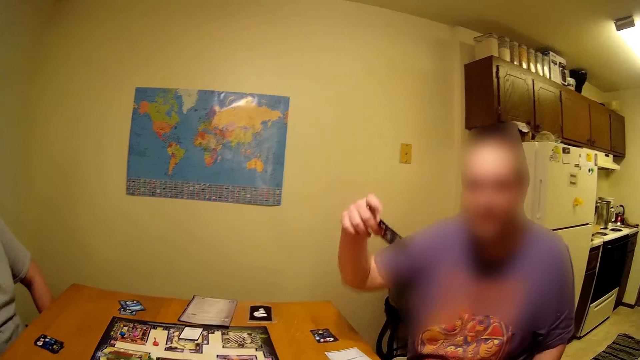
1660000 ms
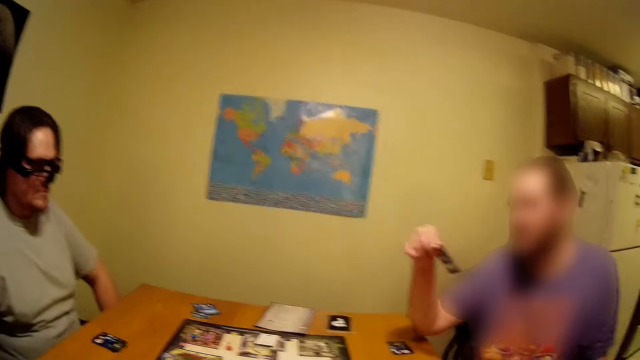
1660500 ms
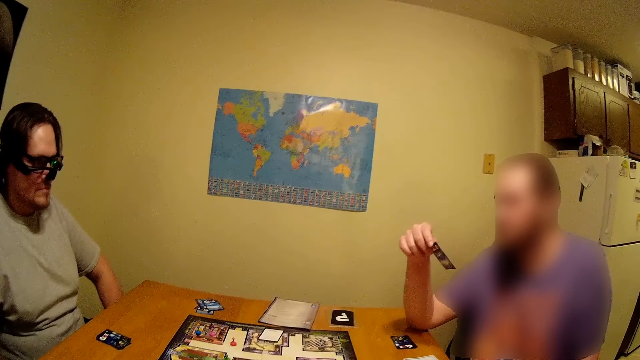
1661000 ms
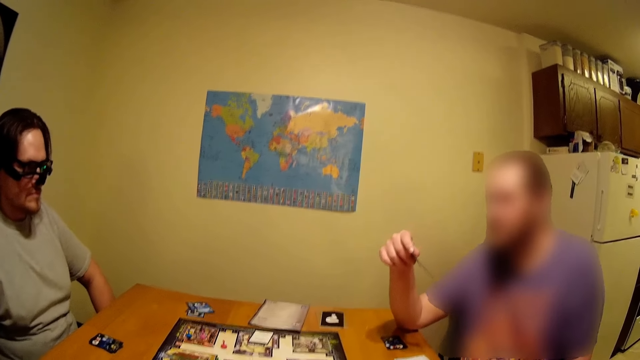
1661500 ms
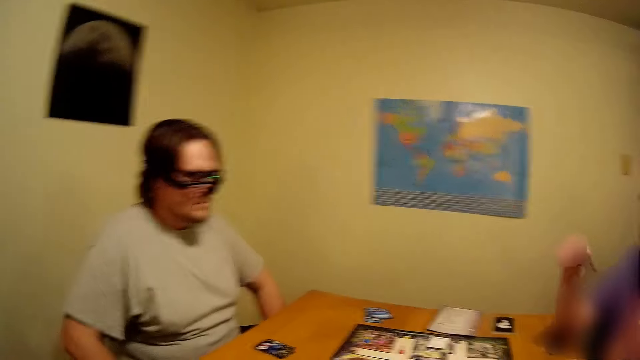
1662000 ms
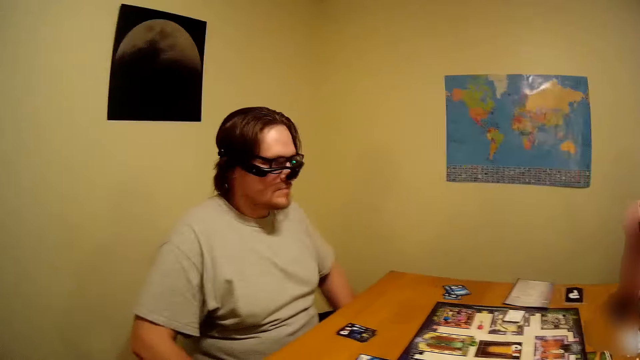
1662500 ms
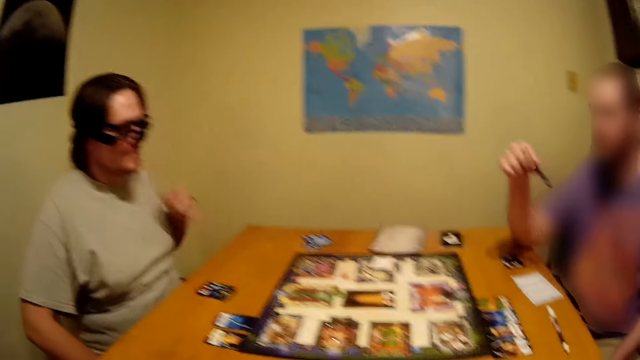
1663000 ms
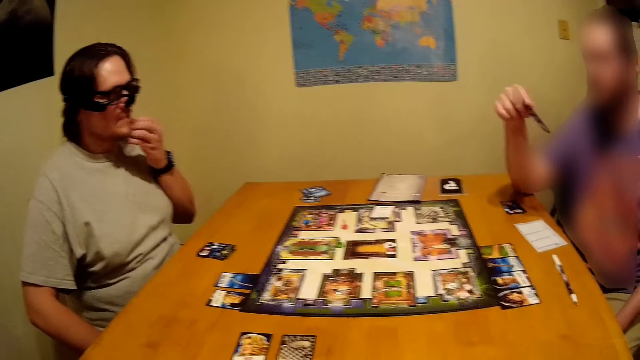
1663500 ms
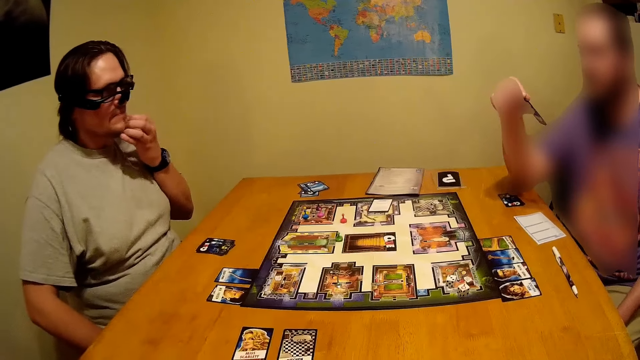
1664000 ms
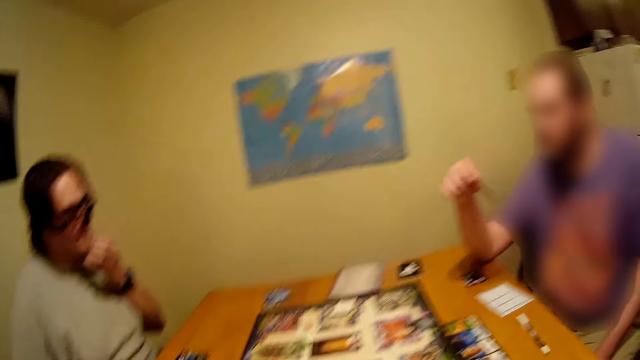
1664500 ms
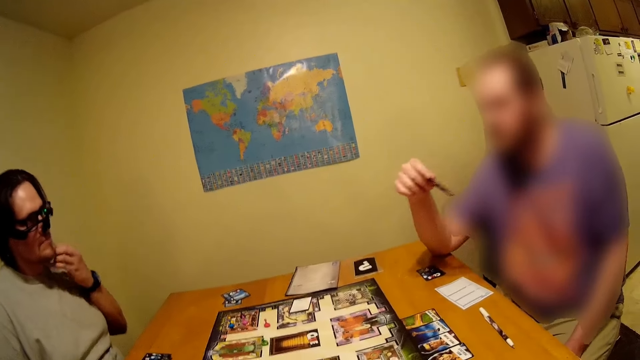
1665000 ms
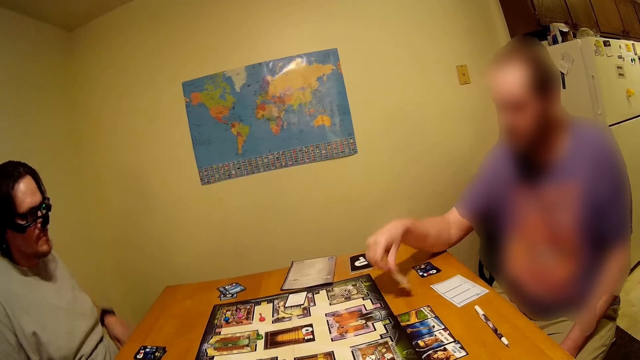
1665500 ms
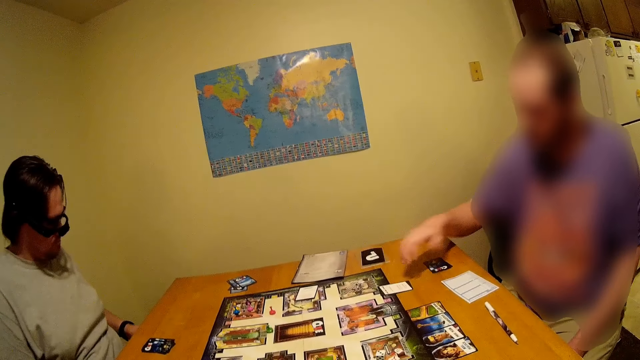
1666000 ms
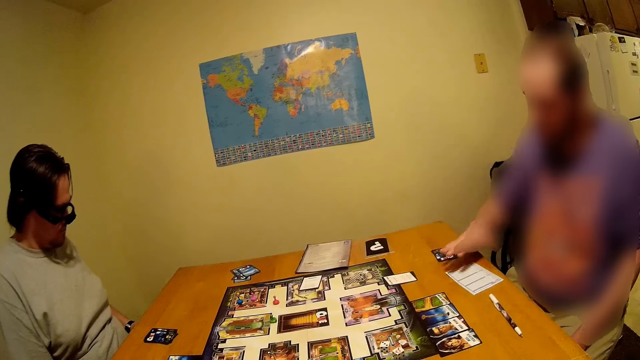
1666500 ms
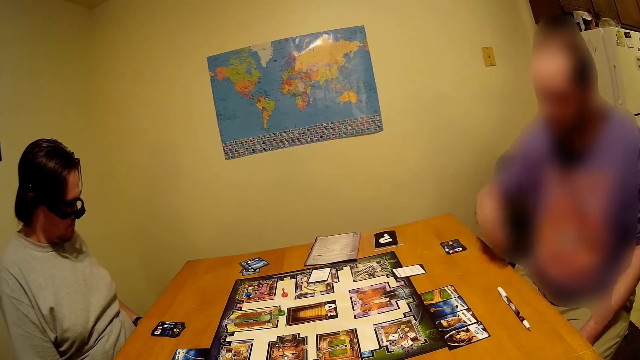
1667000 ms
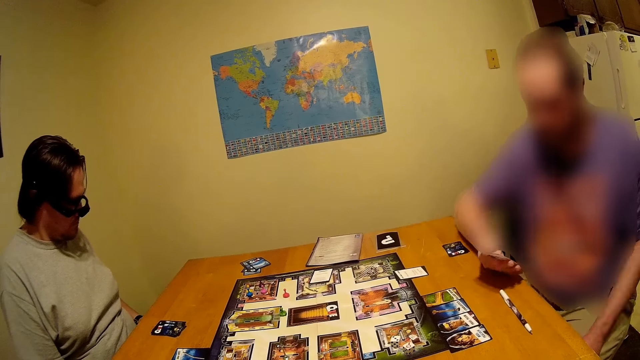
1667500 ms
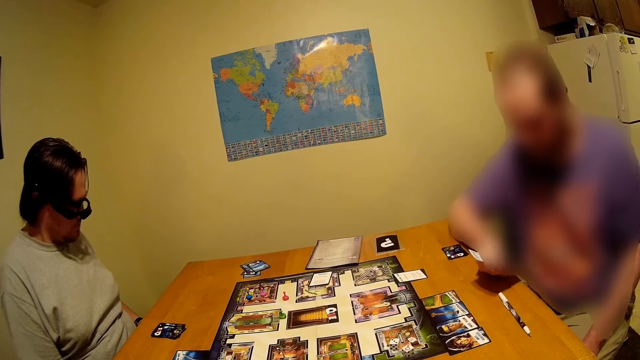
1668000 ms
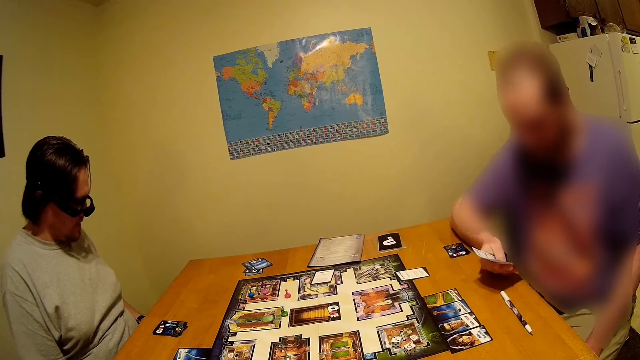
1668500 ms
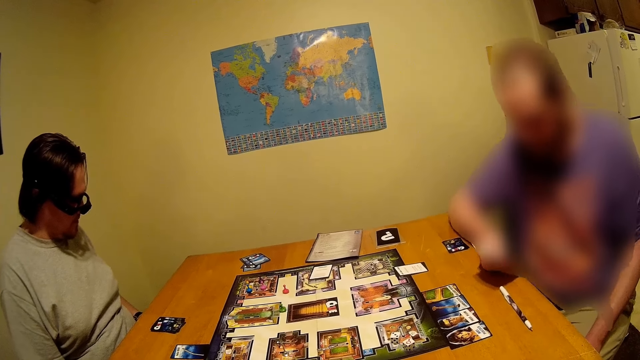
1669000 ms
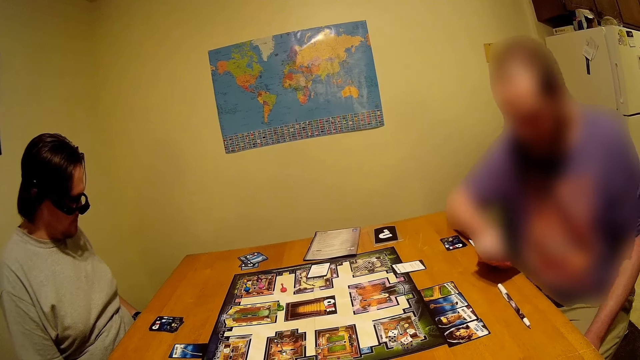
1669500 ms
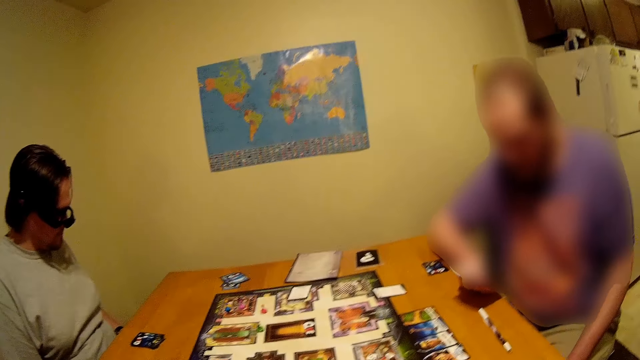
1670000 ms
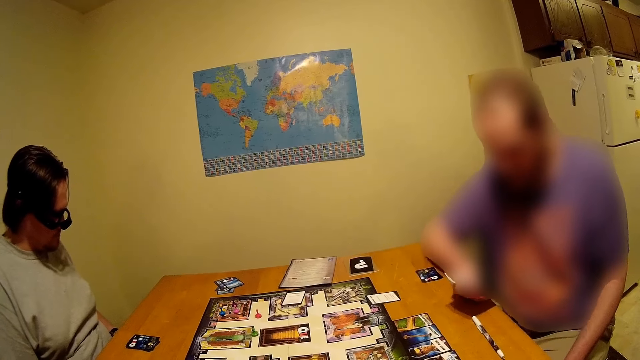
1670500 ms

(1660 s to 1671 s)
A person puts the card on the table. The person picks up a card on the table.

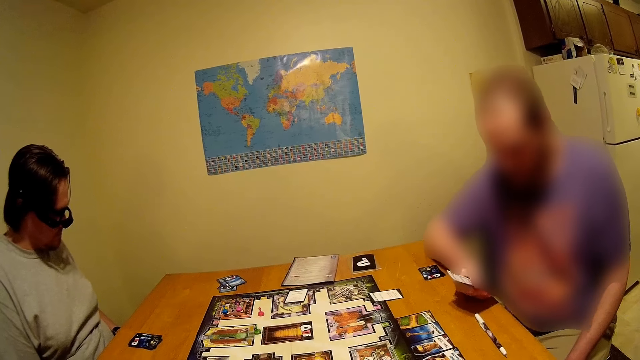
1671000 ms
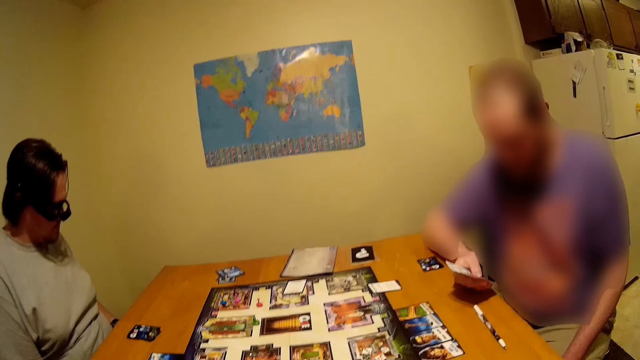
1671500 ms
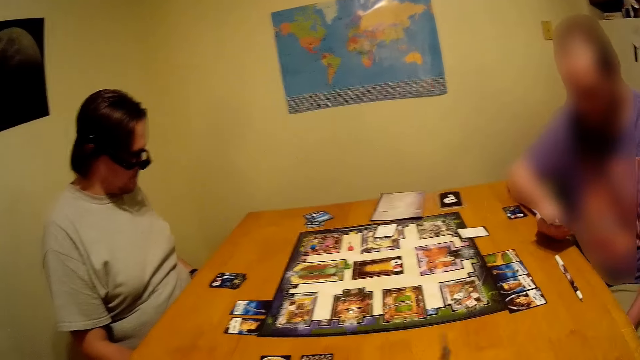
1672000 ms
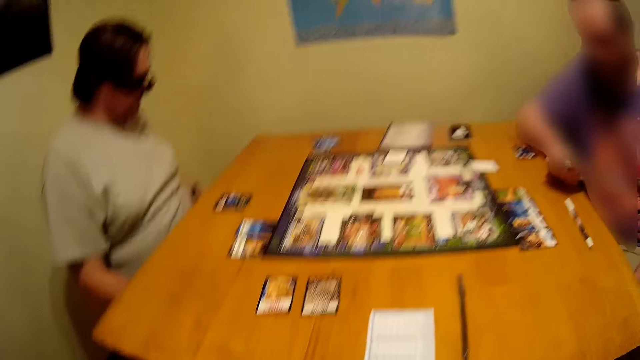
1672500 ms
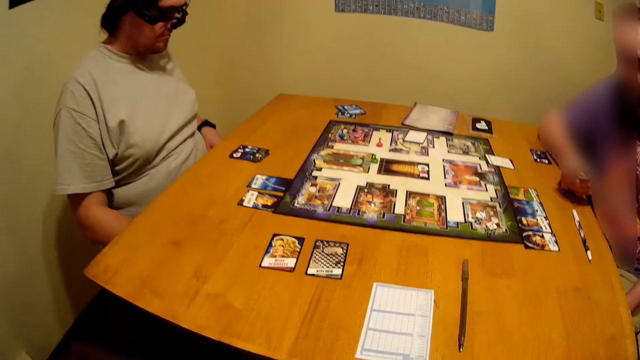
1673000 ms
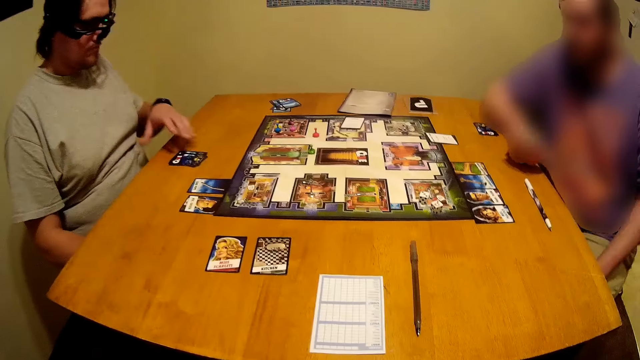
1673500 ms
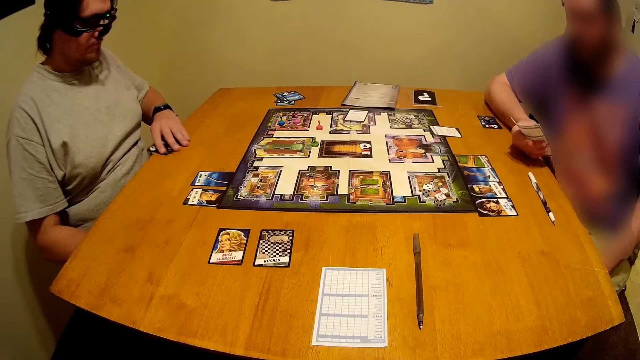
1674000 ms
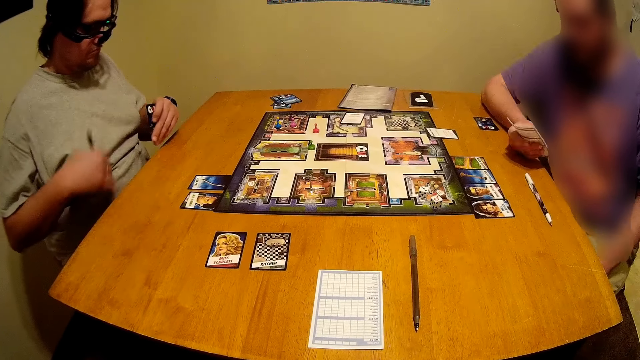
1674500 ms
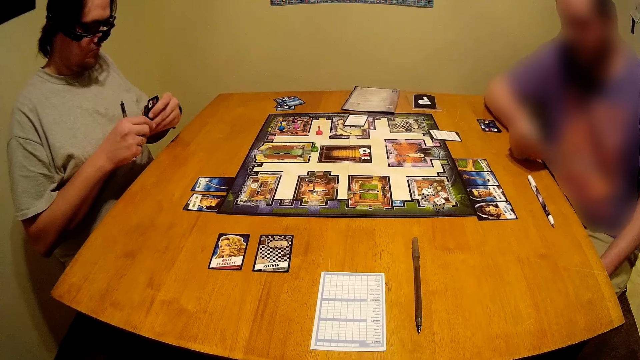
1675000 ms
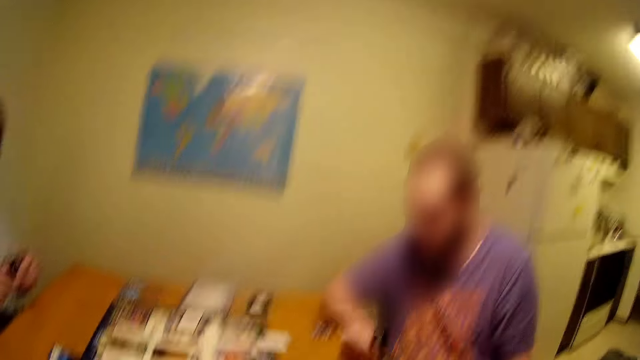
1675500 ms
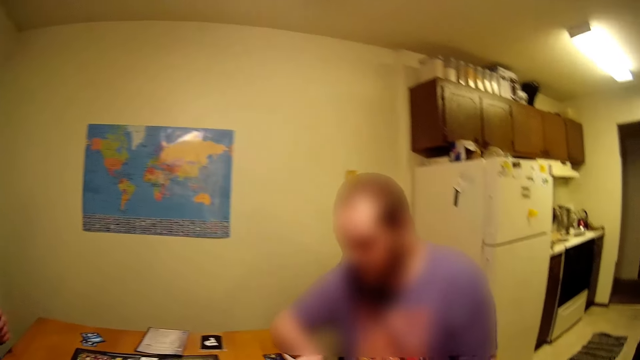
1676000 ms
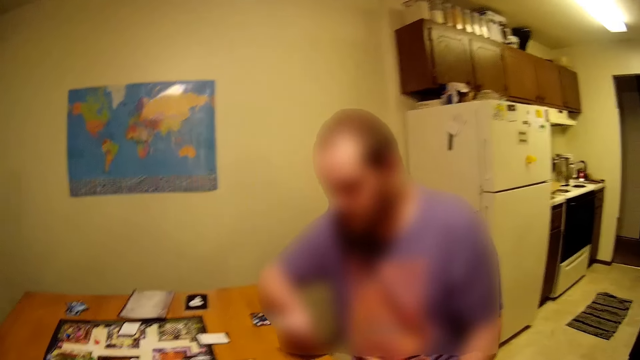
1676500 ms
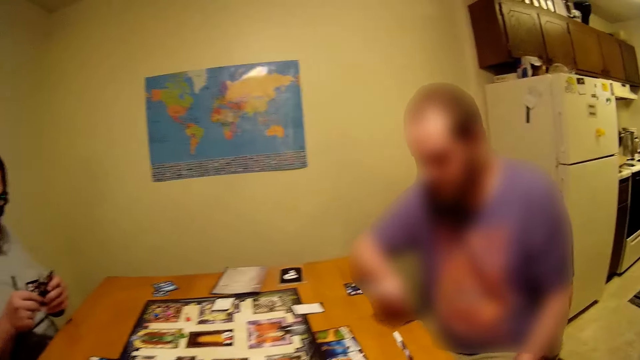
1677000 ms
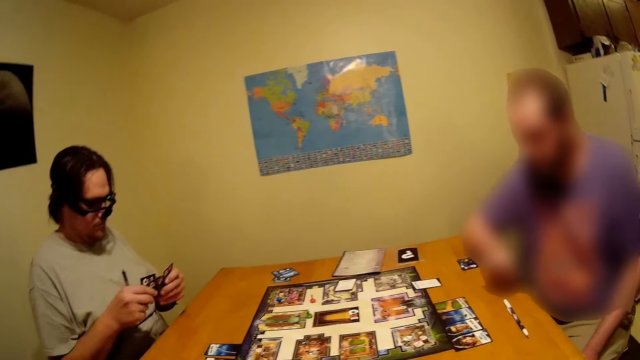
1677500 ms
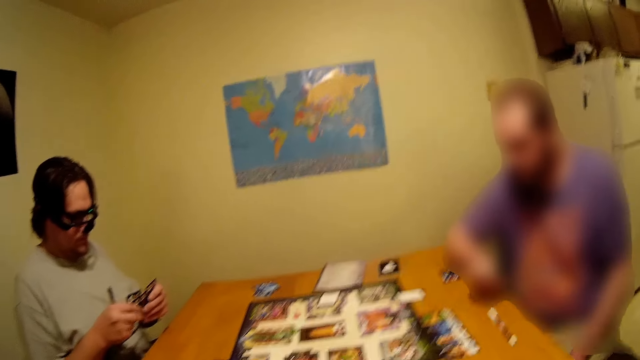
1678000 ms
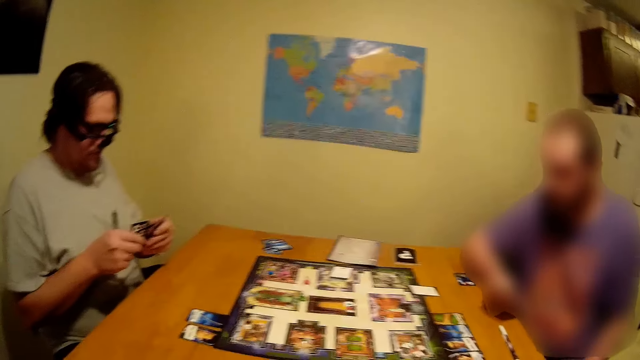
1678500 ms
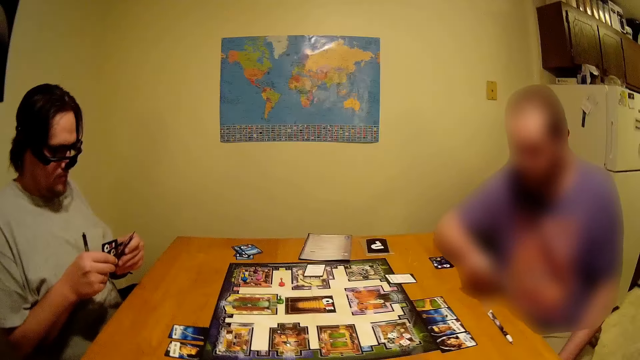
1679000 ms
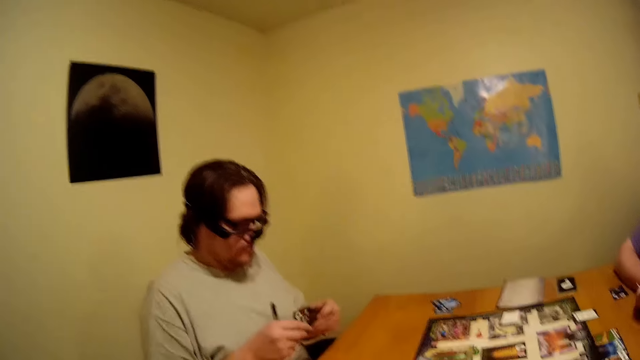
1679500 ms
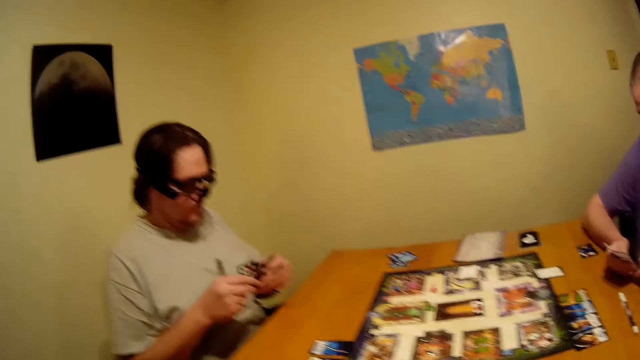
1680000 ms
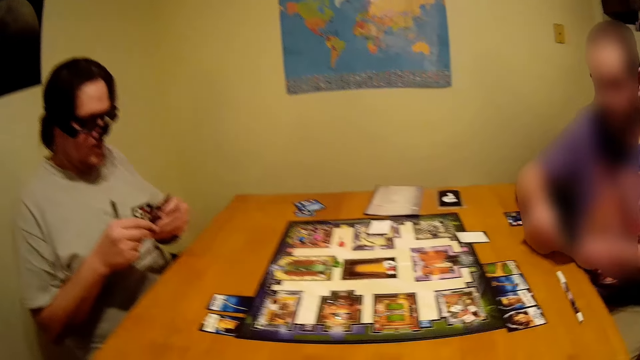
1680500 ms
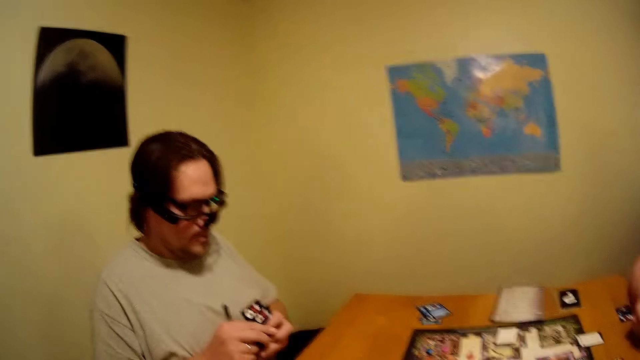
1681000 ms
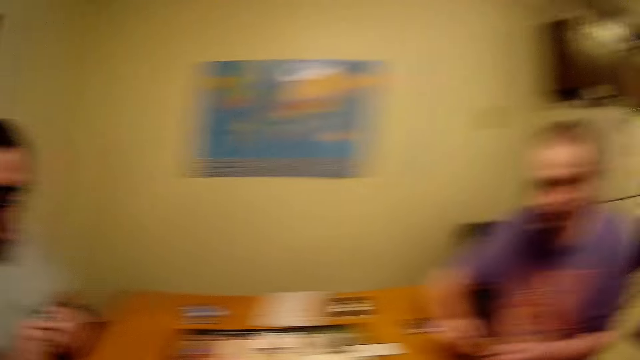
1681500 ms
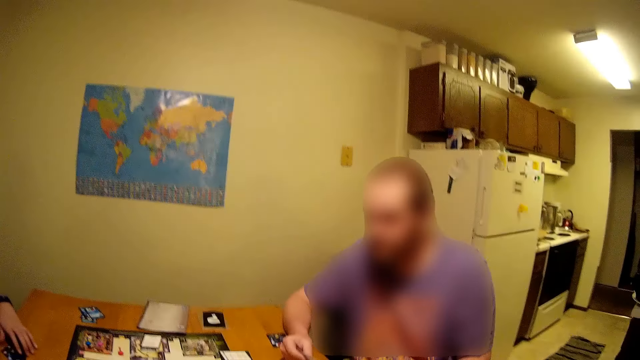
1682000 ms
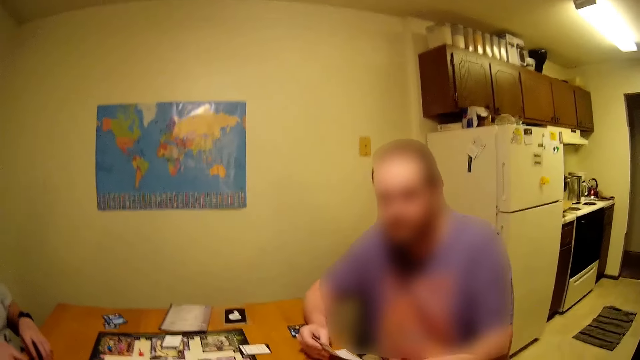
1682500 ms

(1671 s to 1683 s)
A person picks up cards on the table.
